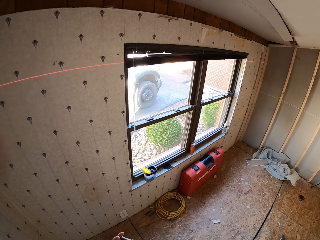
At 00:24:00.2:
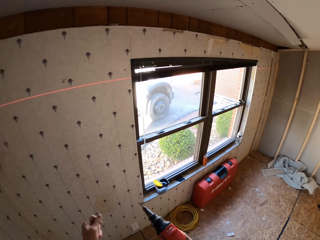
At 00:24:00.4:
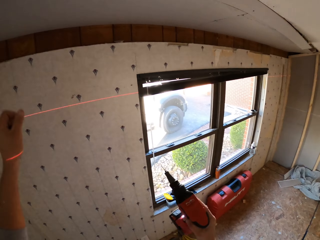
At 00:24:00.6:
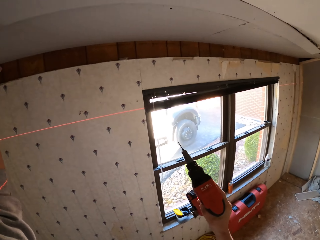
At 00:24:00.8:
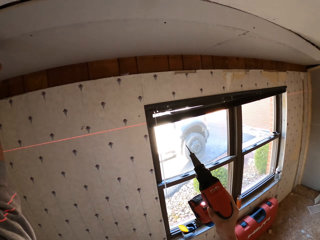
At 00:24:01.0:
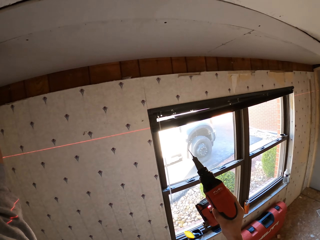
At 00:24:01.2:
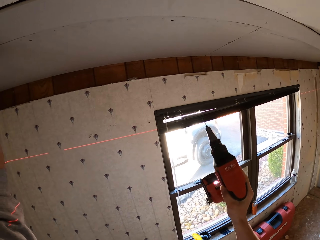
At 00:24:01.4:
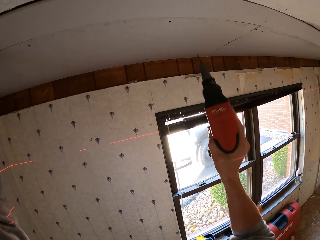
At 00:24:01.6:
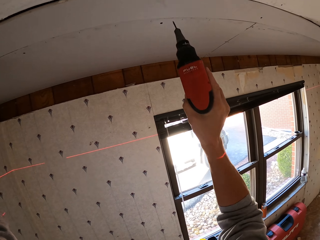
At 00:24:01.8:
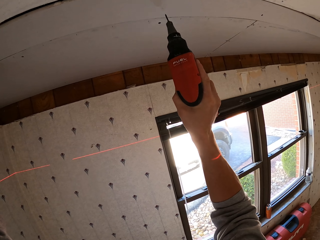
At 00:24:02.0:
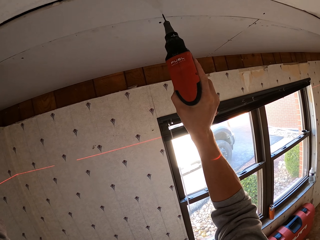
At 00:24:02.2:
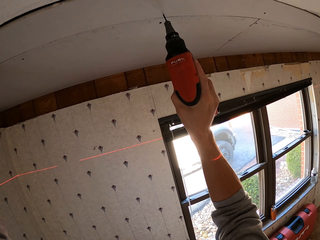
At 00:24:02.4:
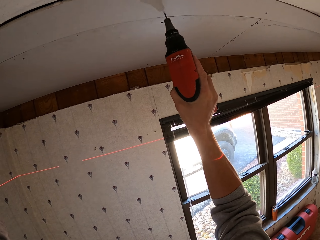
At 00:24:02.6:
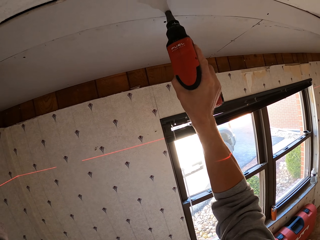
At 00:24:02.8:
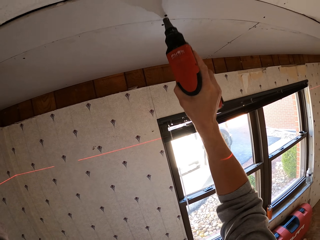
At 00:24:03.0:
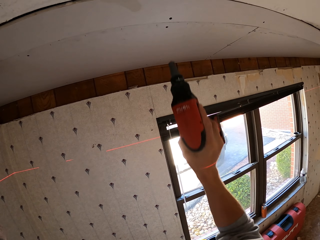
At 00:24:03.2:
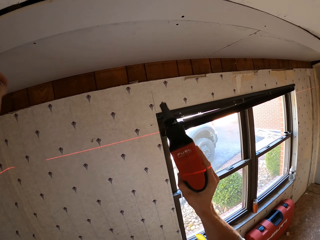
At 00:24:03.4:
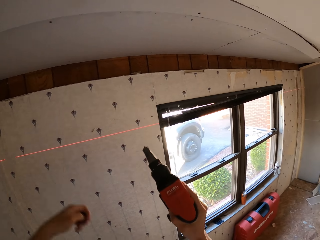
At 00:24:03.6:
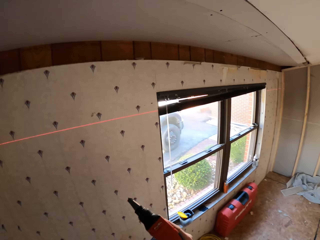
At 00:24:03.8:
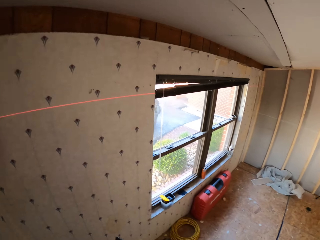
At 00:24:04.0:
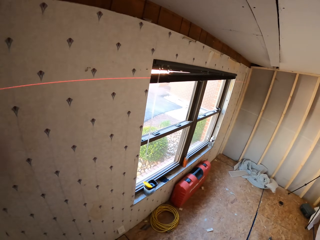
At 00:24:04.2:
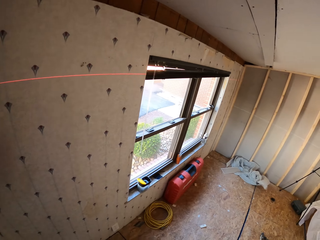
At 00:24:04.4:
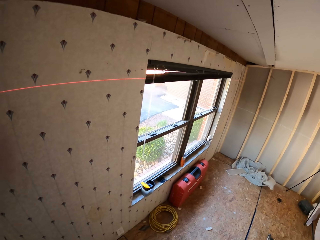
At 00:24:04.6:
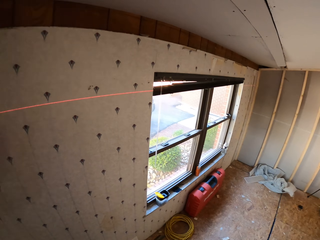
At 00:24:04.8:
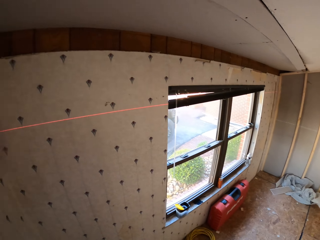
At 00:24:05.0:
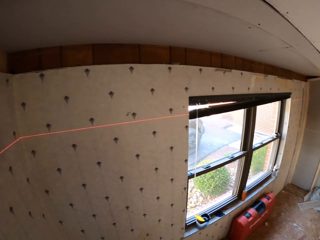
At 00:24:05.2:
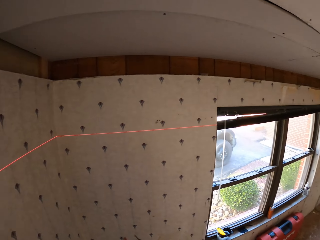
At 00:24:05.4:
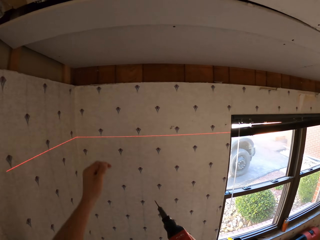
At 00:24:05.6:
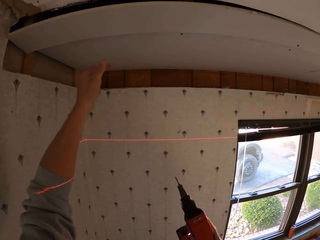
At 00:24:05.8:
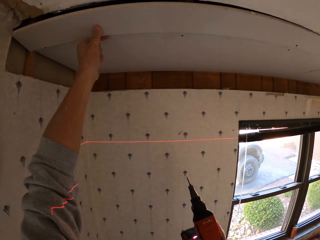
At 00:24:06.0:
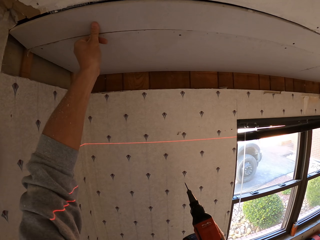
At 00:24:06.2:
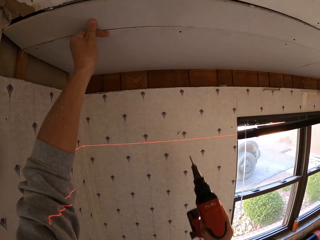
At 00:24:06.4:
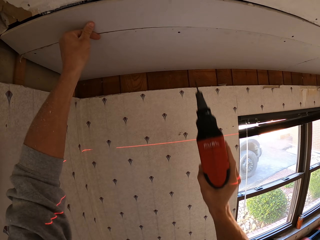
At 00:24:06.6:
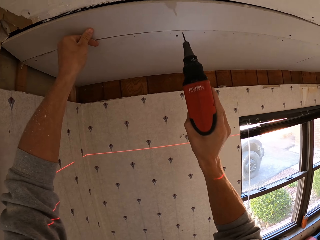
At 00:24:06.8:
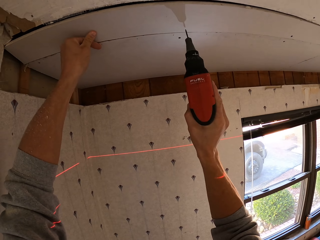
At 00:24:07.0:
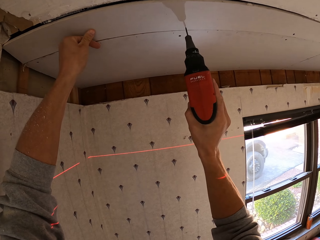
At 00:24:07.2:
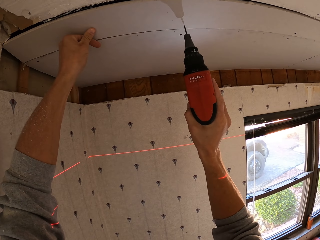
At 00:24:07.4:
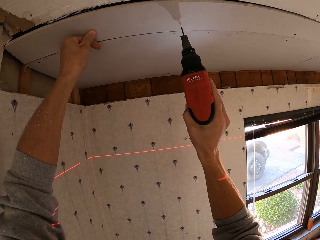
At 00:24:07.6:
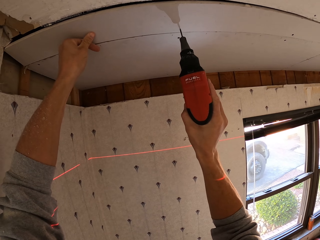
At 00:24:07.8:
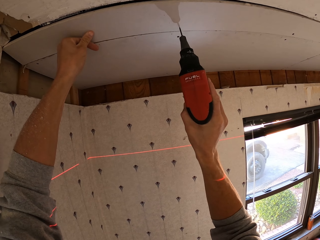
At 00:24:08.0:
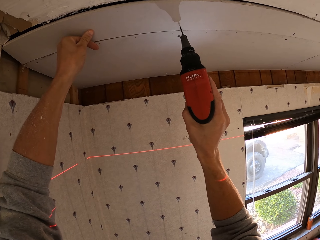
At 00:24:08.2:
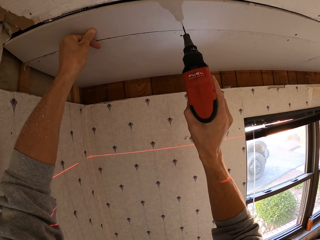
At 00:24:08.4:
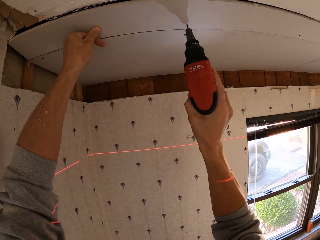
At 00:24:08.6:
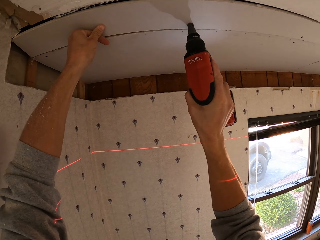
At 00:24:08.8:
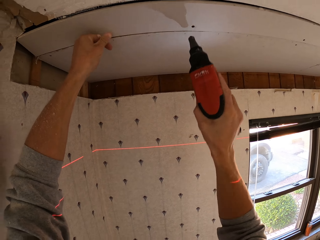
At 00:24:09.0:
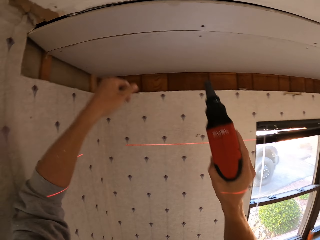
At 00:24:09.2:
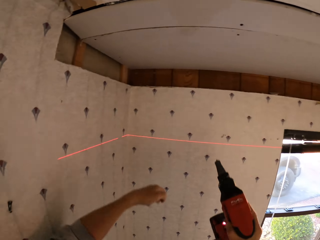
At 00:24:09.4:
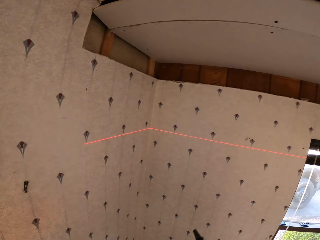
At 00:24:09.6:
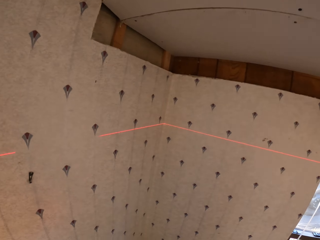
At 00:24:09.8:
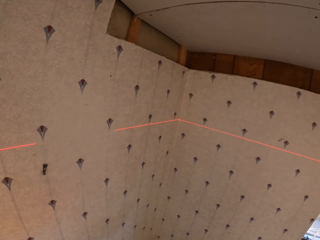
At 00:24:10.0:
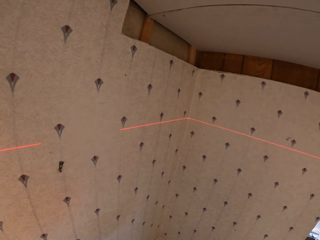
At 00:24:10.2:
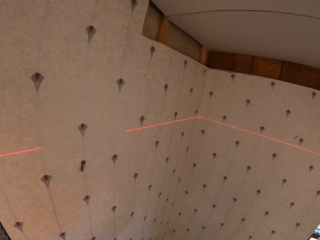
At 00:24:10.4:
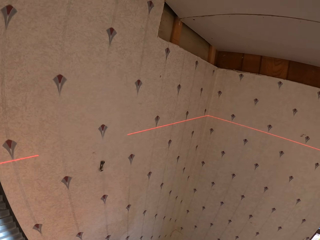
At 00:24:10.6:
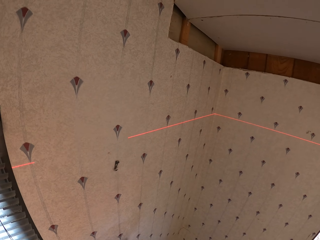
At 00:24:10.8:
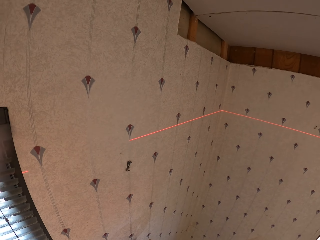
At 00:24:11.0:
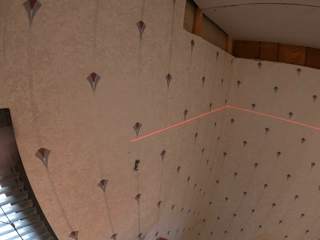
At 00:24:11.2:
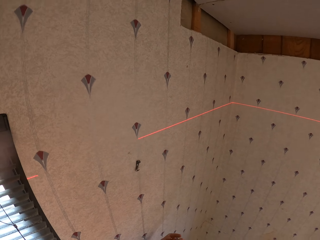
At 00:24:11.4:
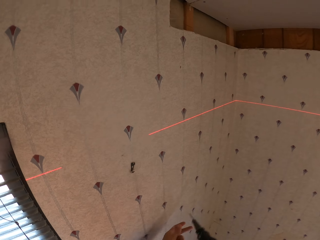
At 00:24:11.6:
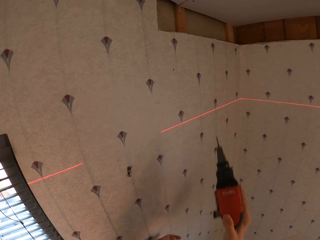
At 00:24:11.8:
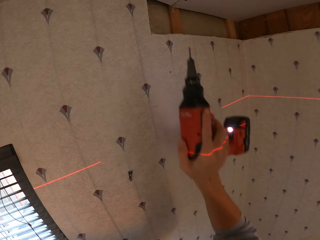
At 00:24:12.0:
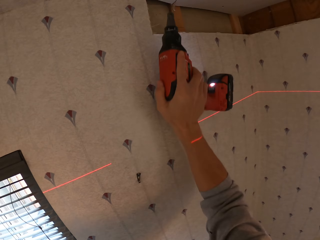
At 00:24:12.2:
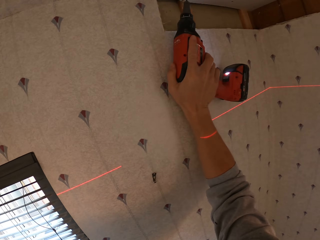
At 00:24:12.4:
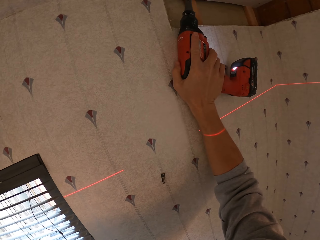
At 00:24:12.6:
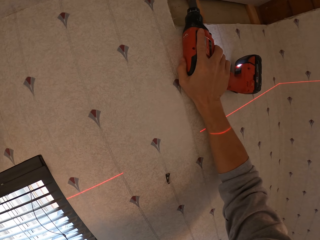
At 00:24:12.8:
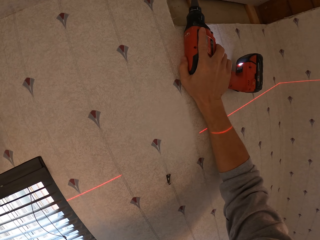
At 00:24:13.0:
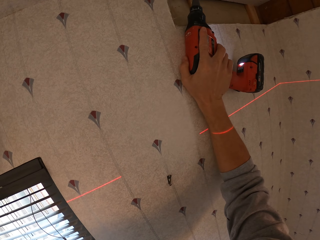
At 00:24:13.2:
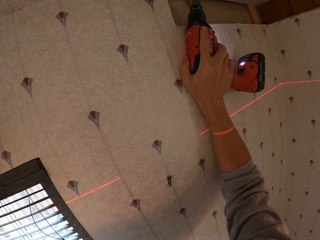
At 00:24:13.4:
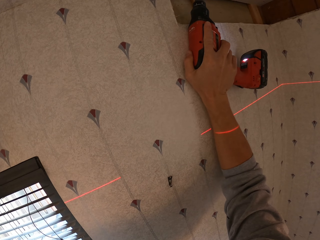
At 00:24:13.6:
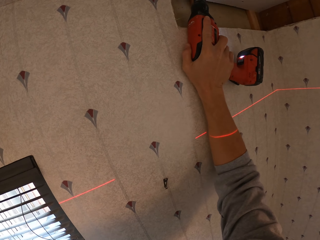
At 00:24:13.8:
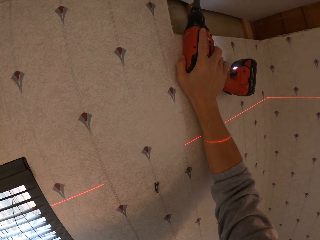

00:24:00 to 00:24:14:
The camera wearer drills the nail on the board. They look around the room. They drill the nail on the board and look around the room. They drill the nail on the board.

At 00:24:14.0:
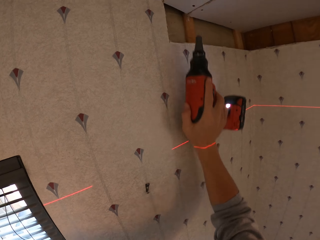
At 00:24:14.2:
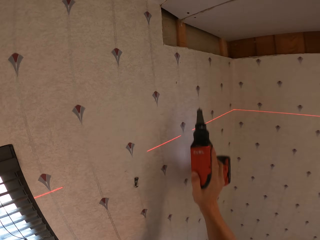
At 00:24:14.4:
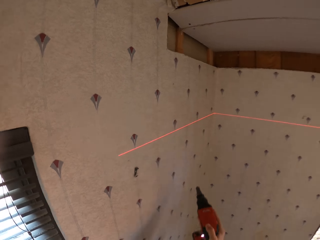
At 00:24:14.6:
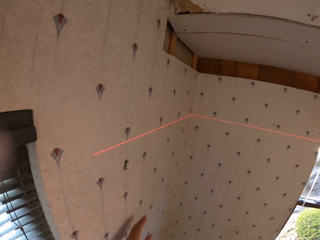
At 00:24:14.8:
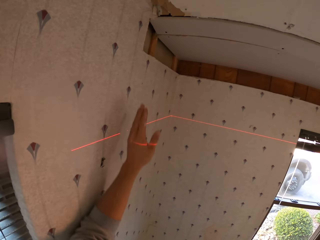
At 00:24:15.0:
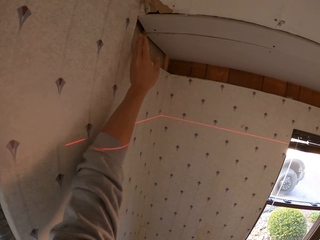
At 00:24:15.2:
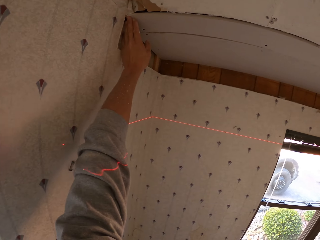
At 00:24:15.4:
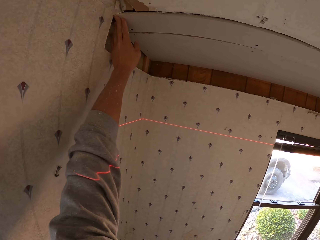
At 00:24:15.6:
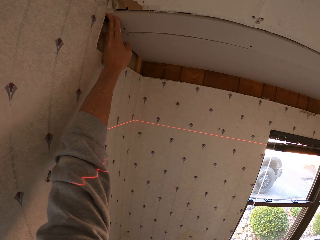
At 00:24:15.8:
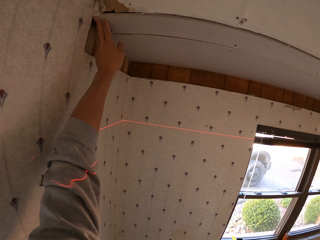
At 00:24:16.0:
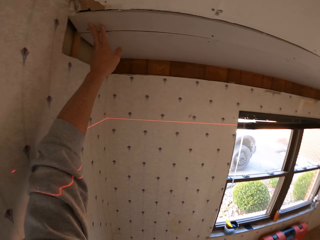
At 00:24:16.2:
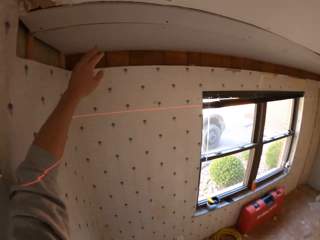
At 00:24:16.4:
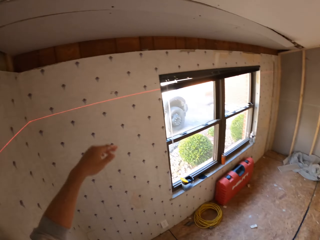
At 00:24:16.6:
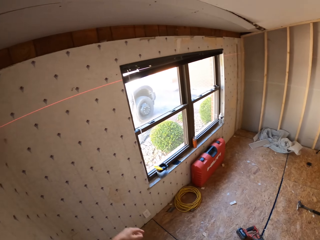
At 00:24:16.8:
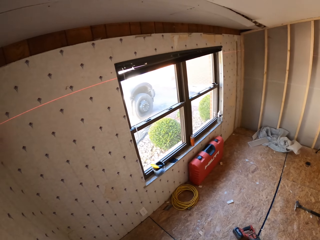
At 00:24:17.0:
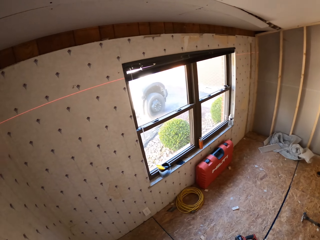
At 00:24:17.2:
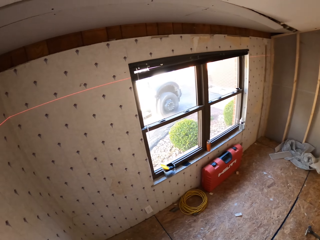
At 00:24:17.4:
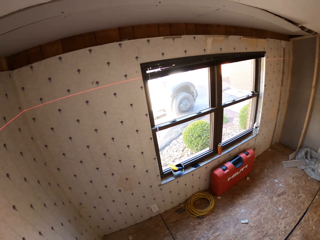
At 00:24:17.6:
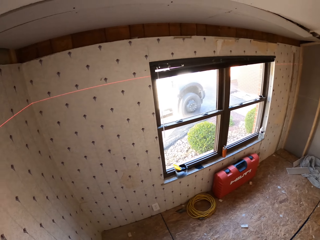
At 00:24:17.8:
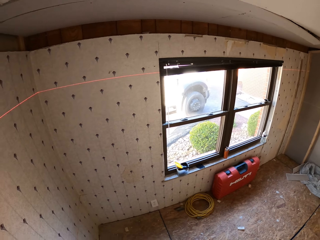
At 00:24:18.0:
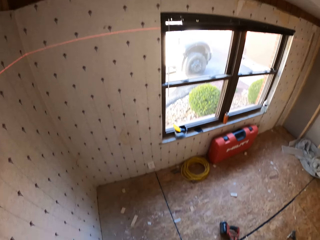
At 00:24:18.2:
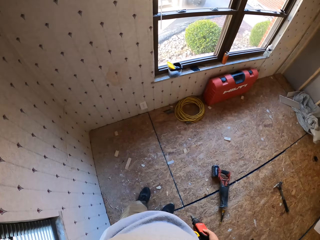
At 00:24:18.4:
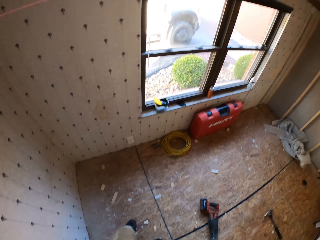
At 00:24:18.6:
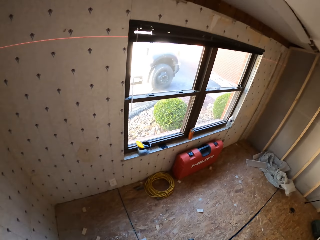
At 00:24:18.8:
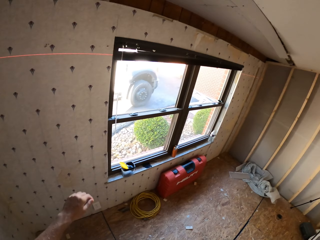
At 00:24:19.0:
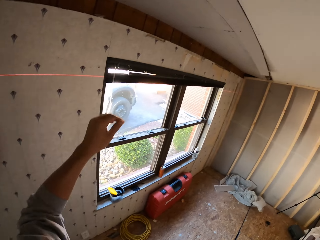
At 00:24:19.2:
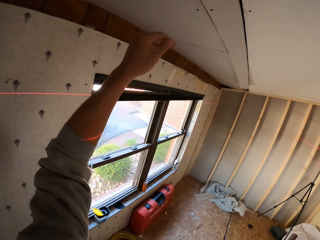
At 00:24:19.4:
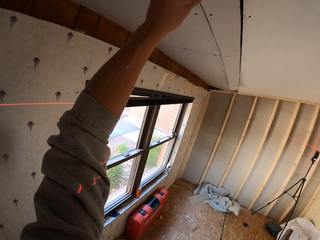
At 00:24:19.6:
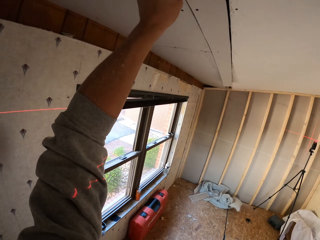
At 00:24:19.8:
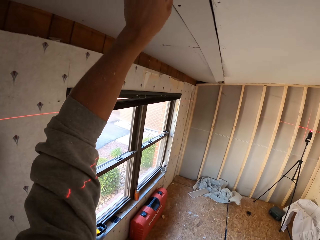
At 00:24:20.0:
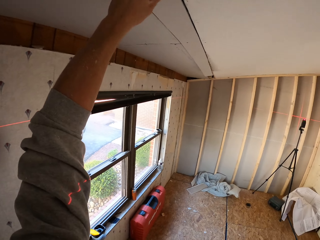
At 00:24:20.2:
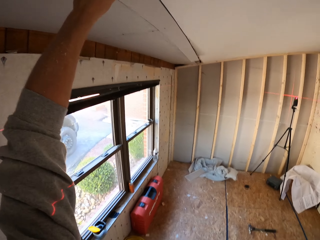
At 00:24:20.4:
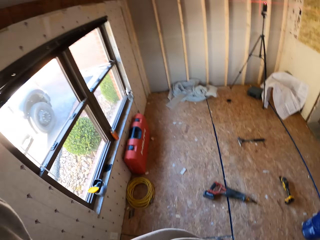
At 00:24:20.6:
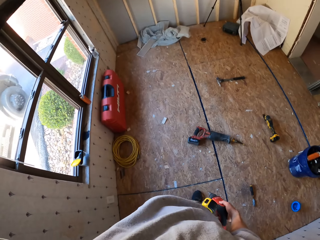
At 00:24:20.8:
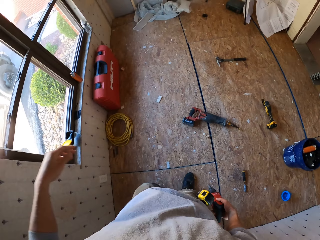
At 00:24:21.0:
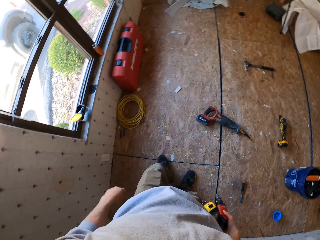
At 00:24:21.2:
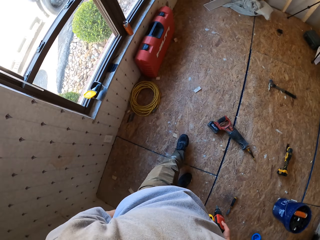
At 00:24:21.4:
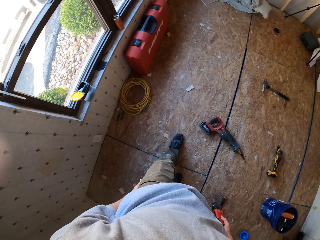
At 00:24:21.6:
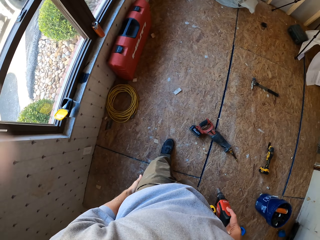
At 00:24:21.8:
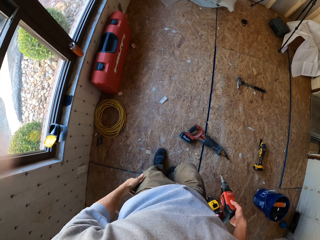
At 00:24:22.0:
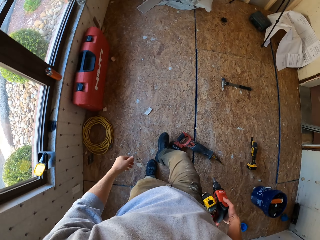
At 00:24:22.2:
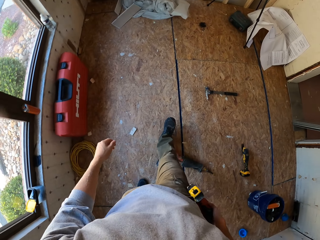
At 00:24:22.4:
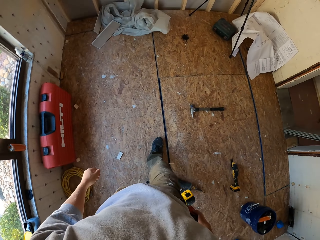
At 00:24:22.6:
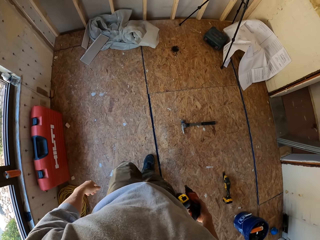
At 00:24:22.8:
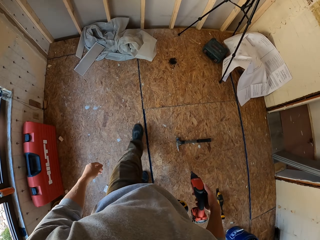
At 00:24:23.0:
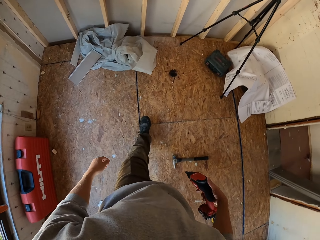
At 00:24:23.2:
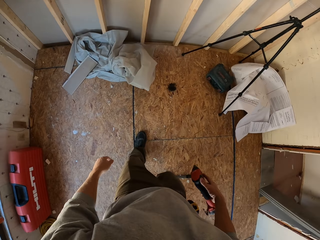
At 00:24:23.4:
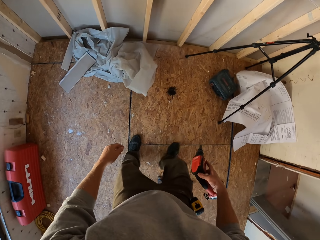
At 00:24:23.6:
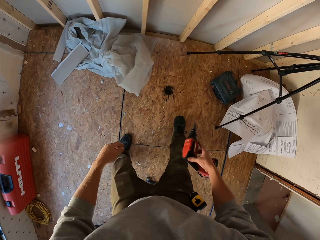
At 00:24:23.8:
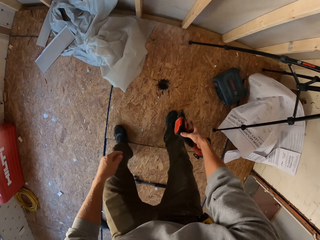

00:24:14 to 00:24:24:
The camera wearer looks around, touches the wood, and walks around.
